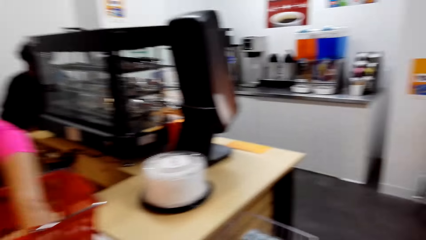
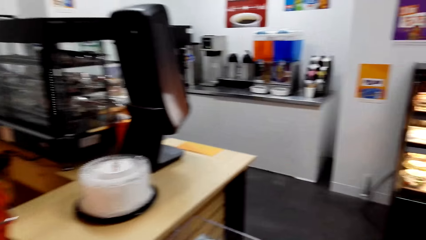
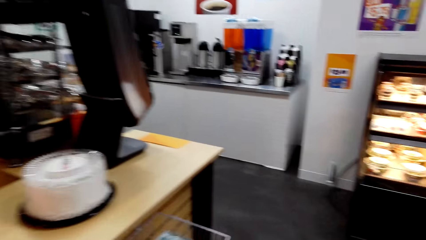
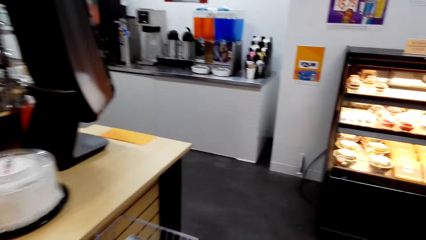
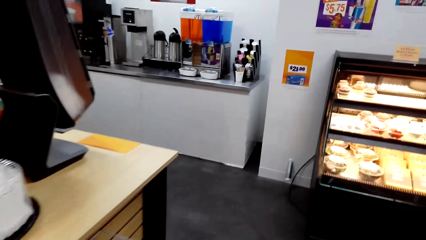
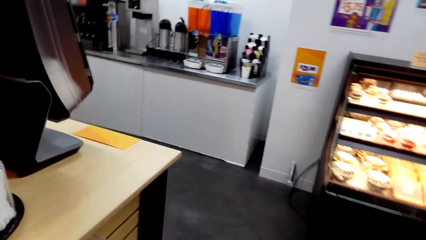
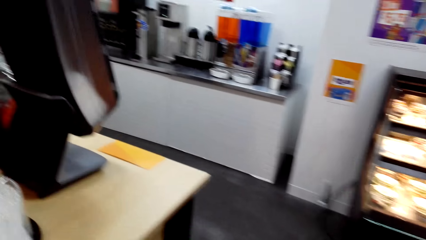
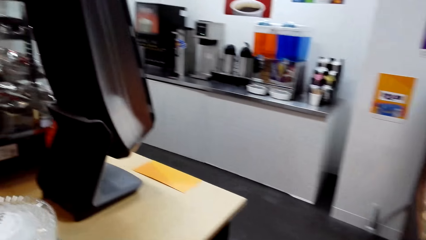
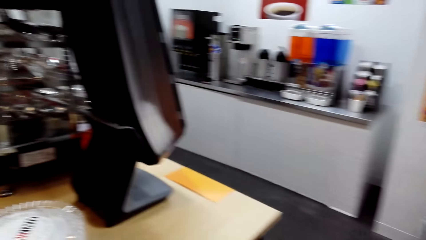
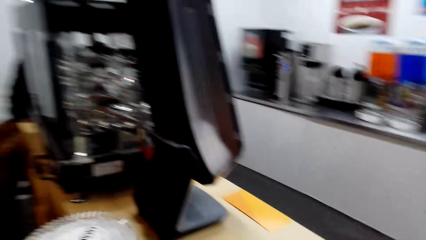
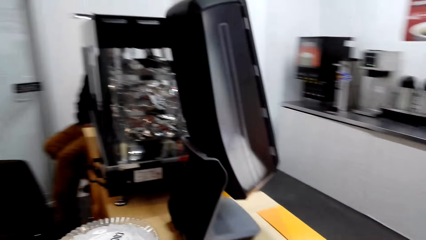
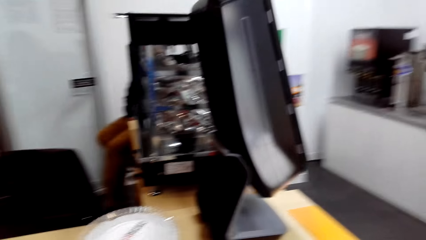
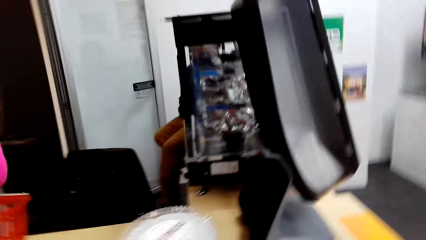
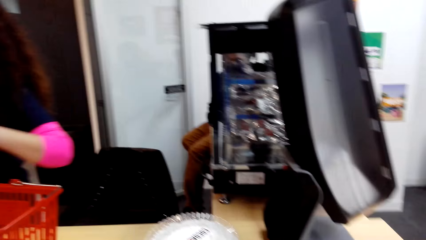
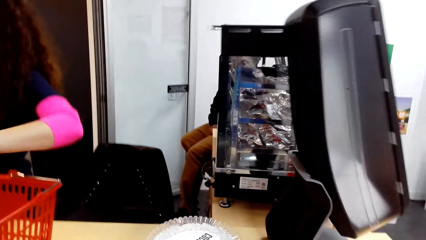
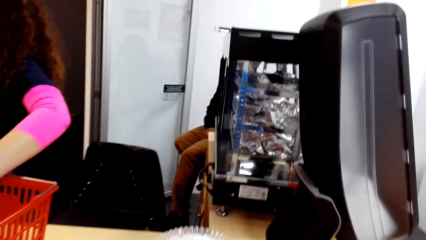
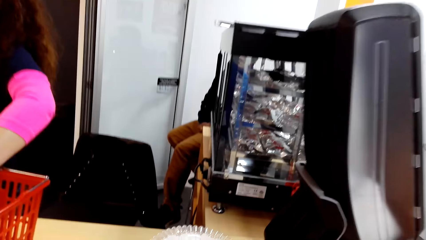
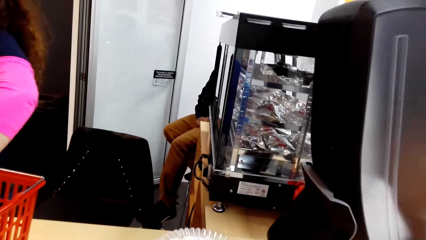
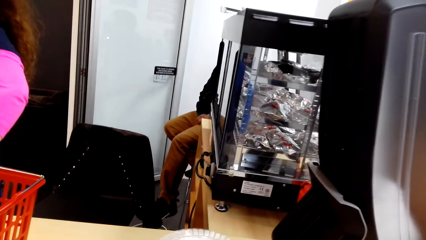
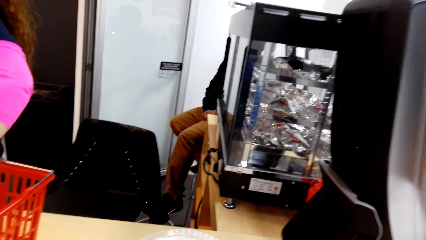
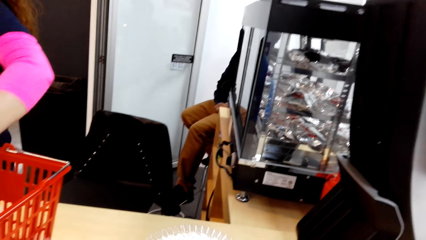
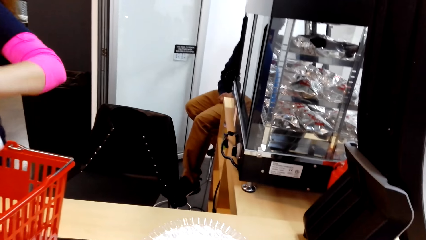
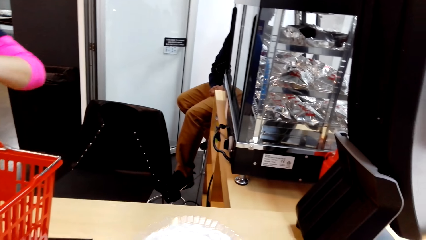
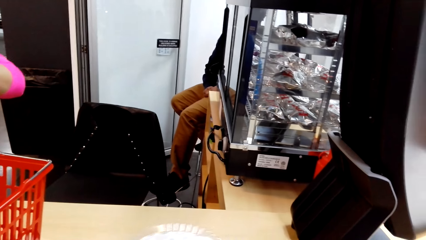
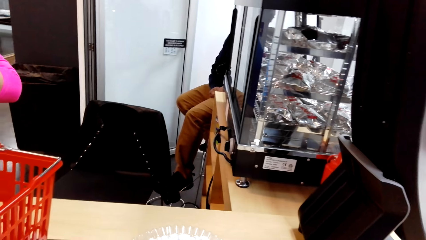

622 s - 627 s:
A lady operates the point of sale machine.

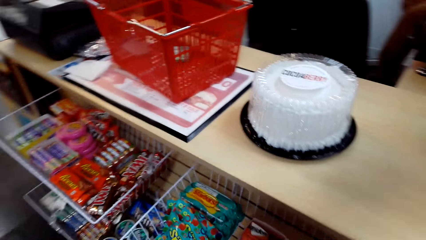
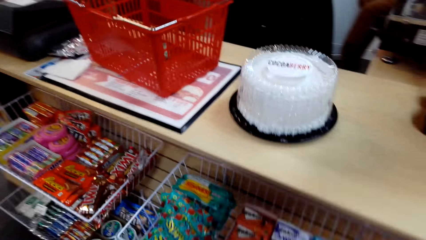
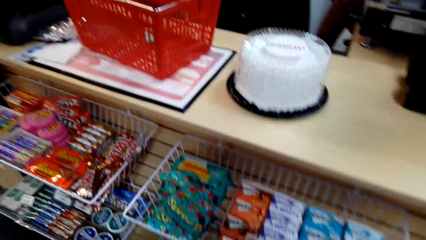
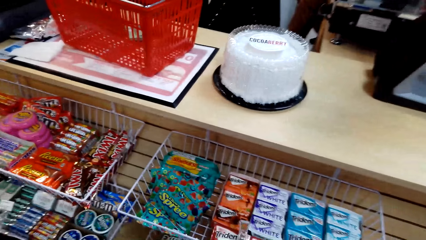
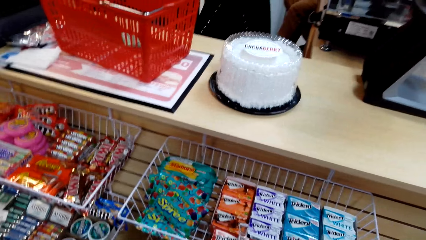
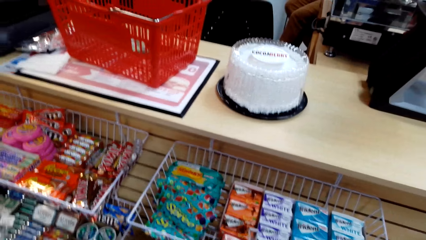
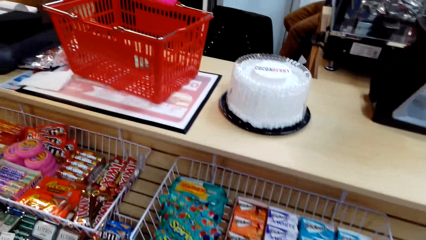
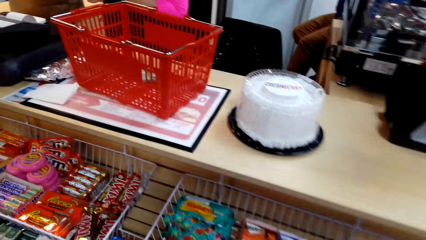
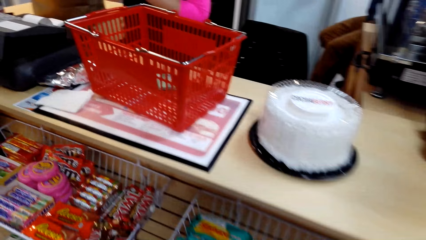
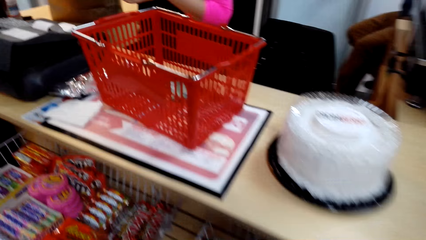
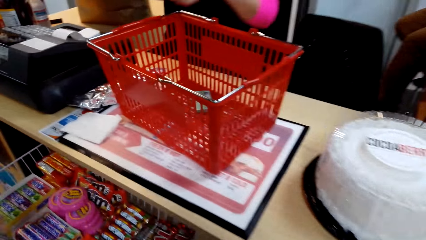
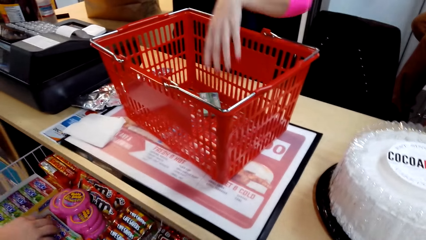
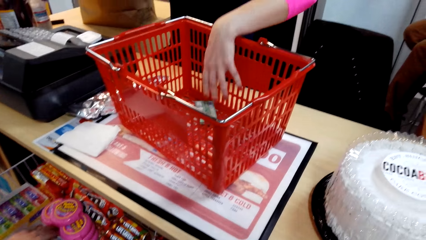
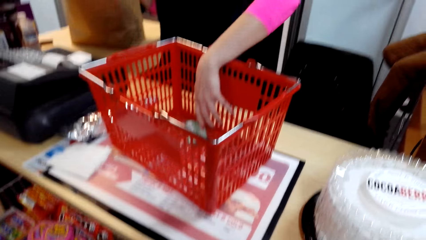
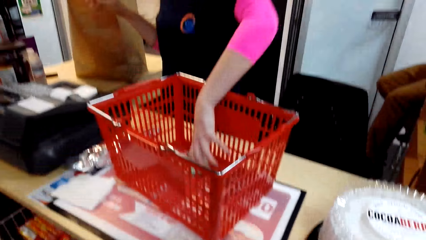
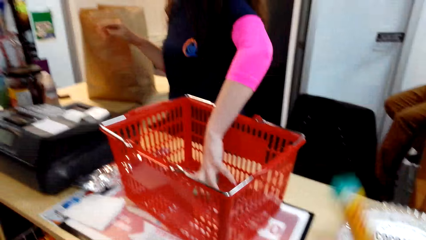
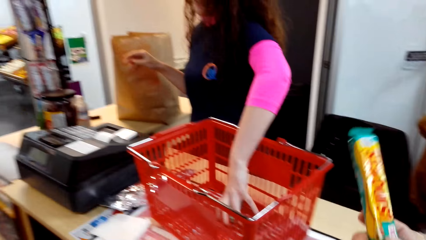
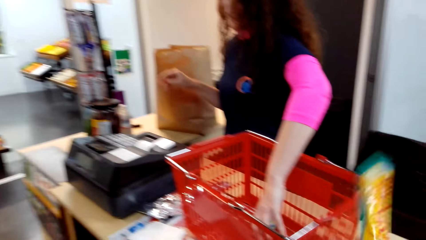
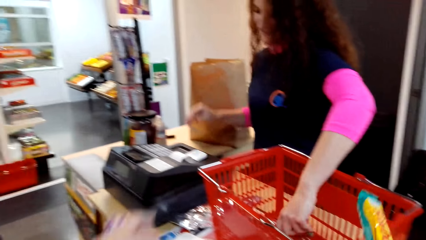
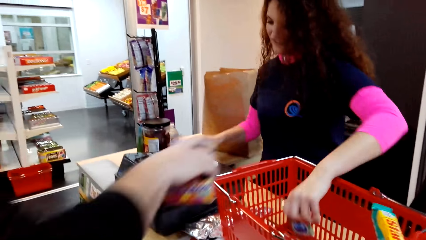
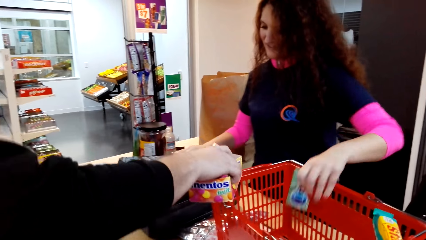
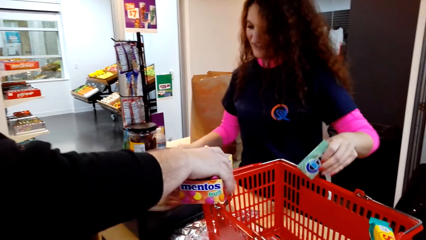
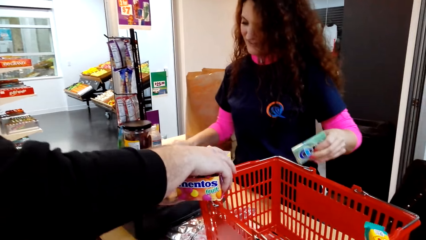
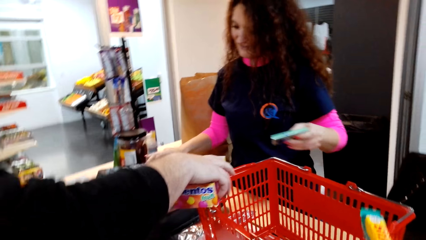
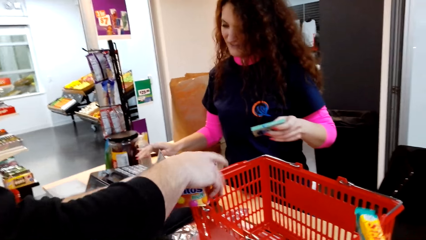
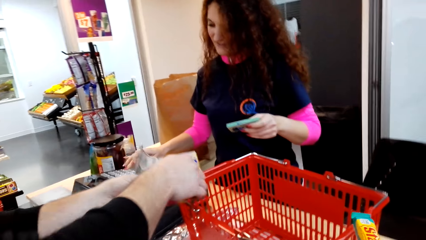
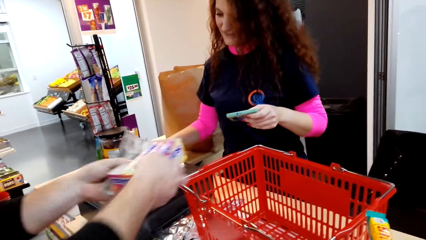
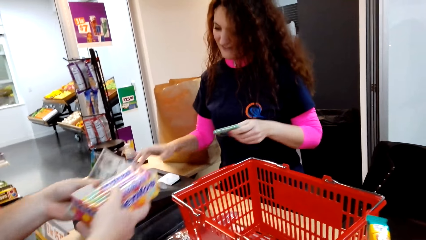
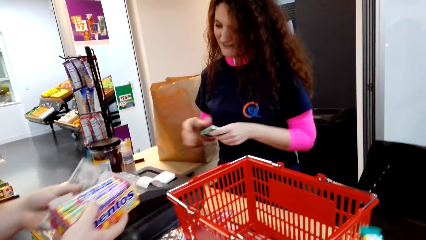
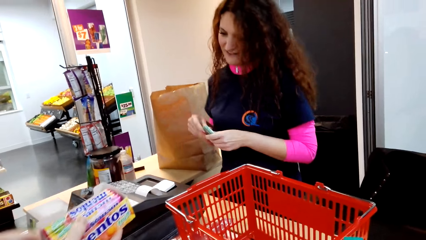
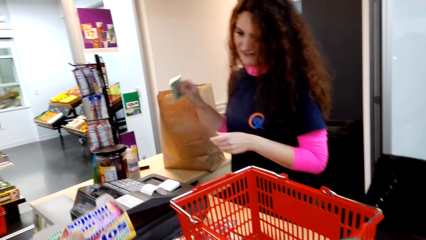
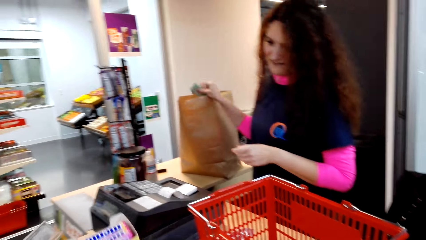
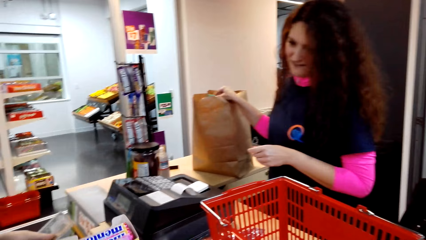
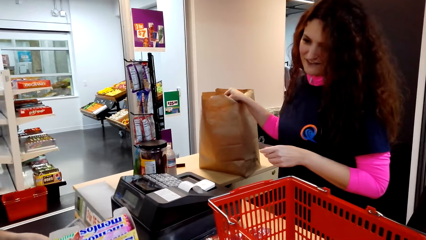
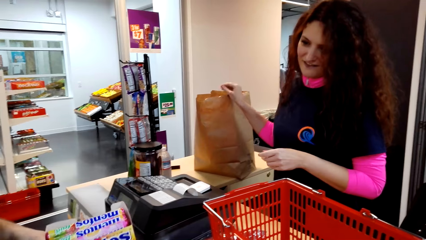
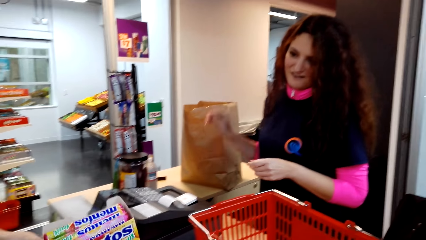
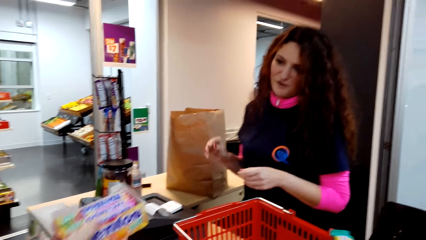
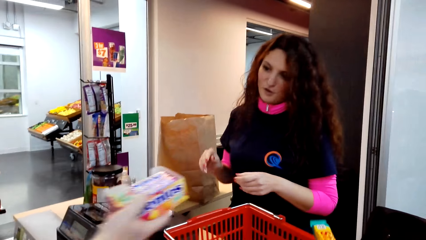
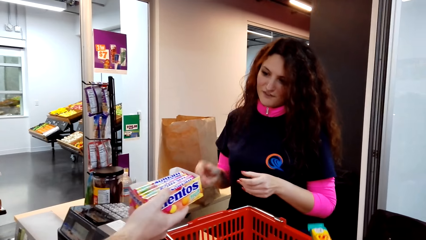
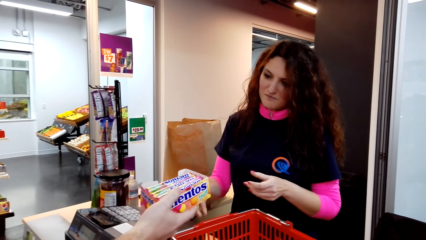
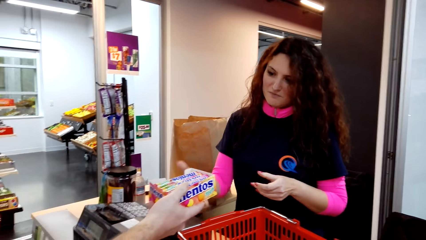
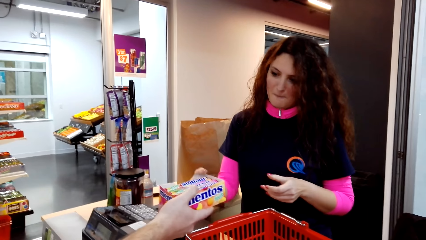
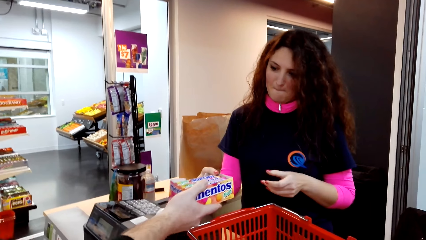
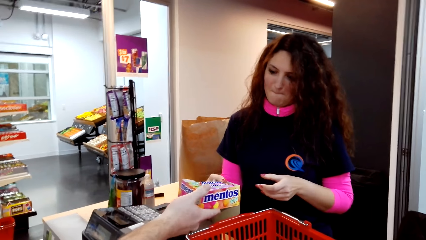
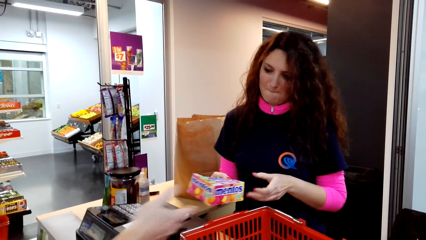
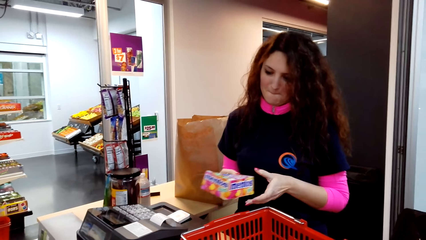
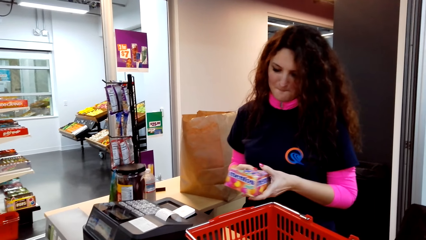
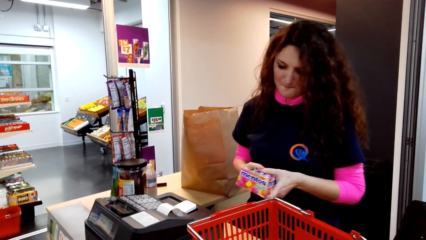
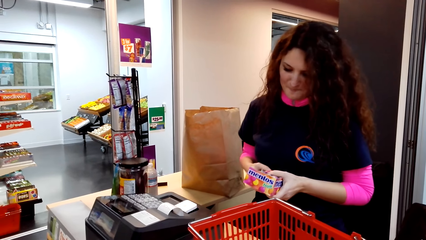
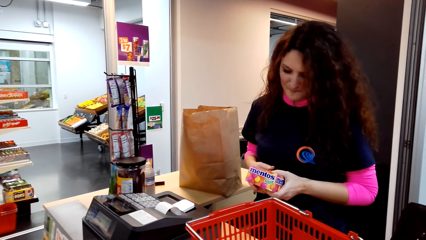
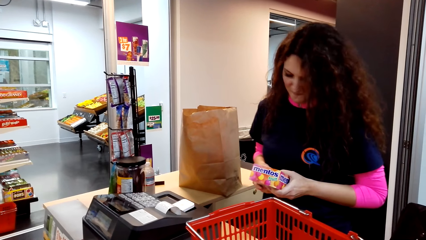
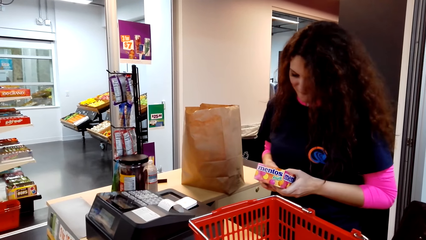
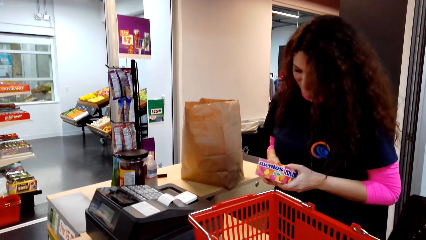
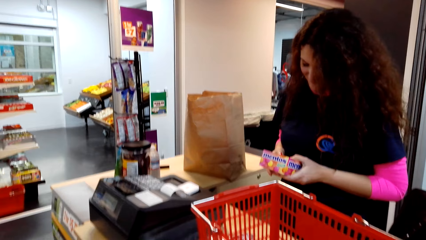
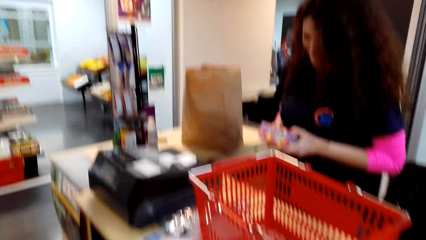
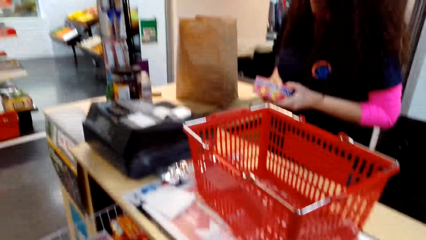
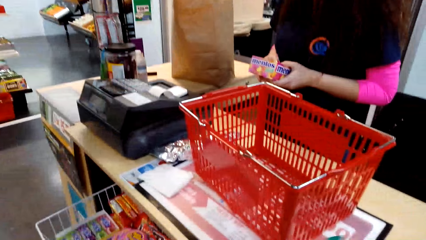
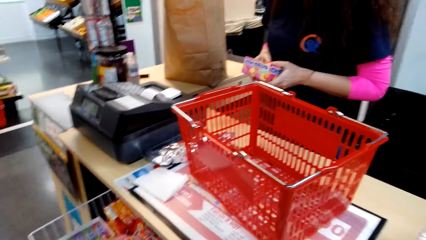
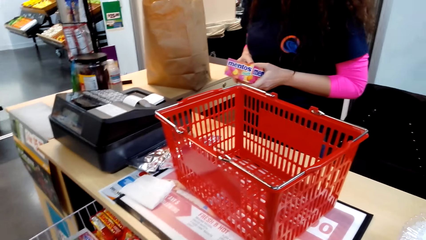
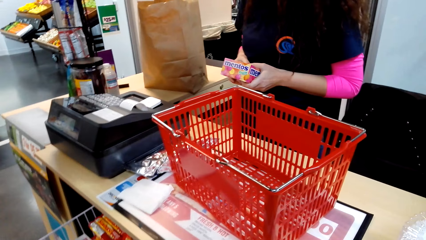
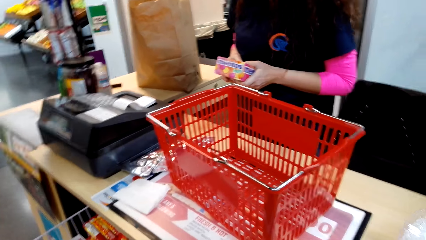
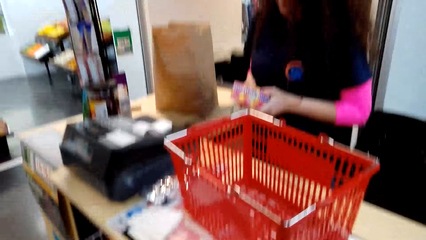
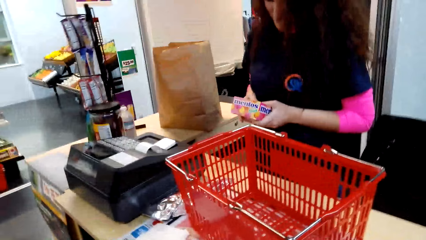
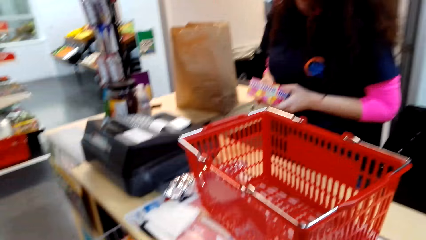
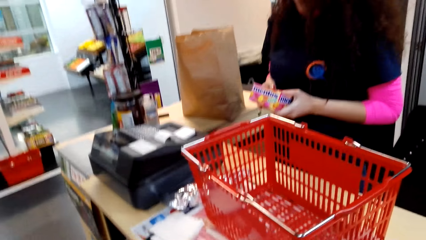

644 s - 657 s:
The camera wearer dialogues with a cashier. A lady picks something from the basket, operates the point of sale machine, and puts something in the bag. A man hands mentos to the lady. The lady talks to the man. The lady receives mentos from the man. The lady looks at the mentos box.
